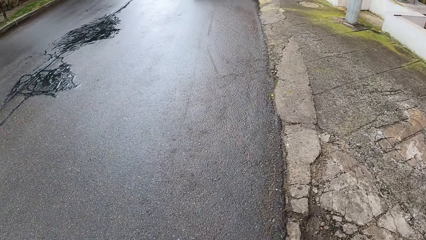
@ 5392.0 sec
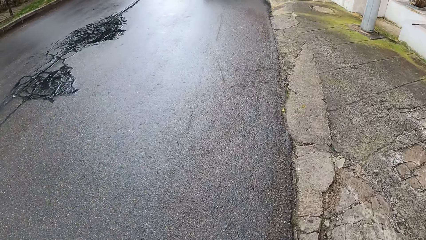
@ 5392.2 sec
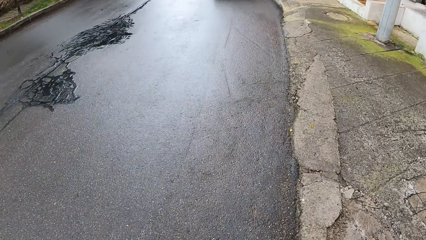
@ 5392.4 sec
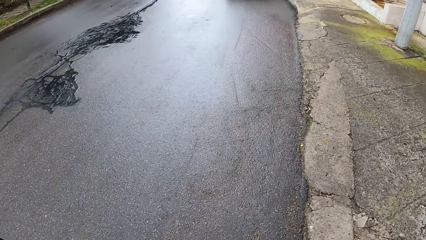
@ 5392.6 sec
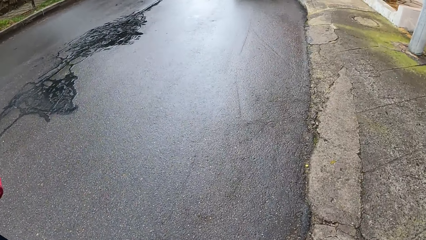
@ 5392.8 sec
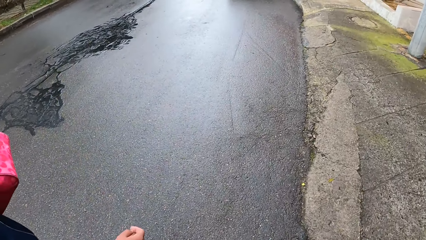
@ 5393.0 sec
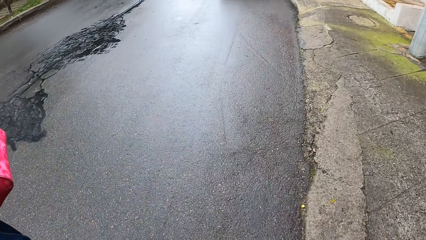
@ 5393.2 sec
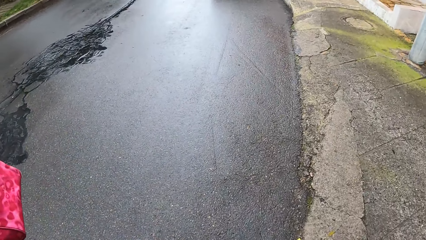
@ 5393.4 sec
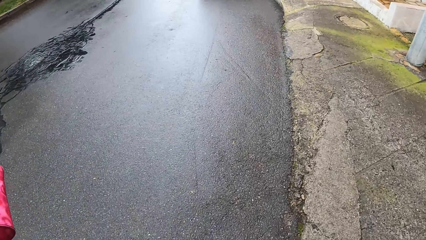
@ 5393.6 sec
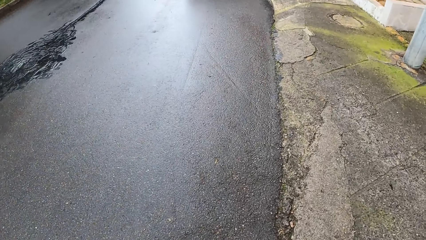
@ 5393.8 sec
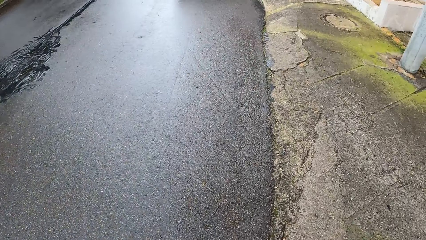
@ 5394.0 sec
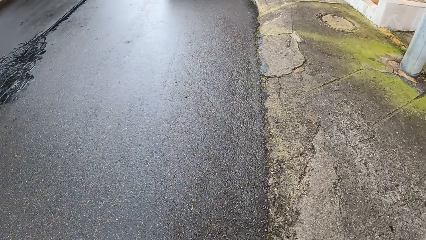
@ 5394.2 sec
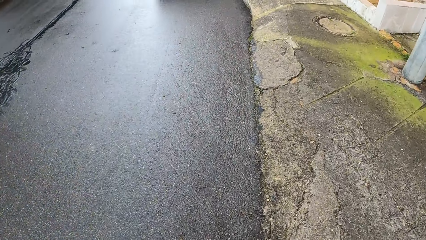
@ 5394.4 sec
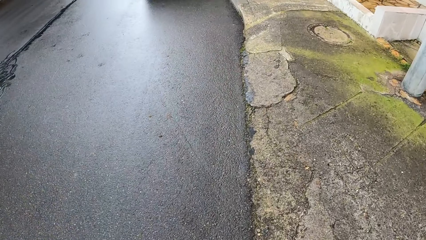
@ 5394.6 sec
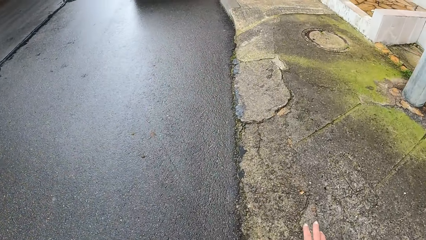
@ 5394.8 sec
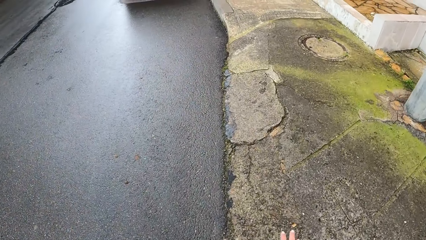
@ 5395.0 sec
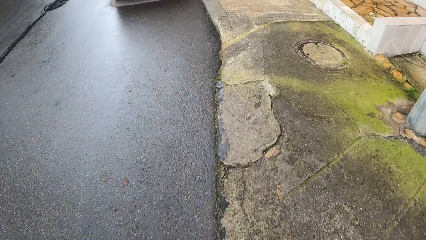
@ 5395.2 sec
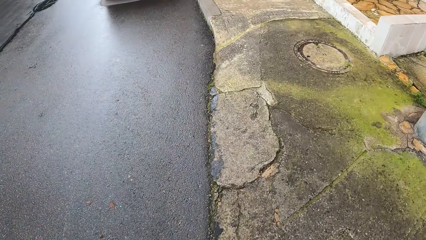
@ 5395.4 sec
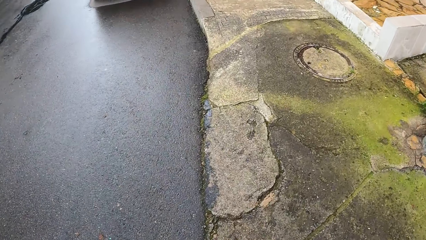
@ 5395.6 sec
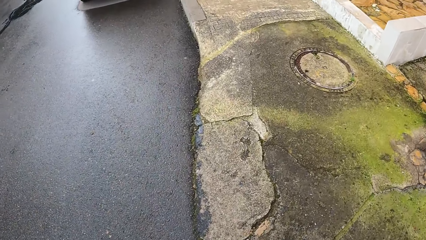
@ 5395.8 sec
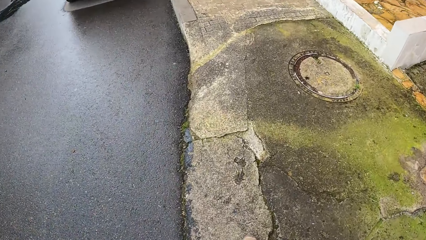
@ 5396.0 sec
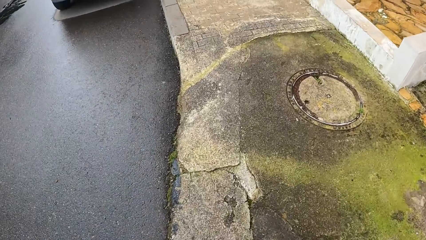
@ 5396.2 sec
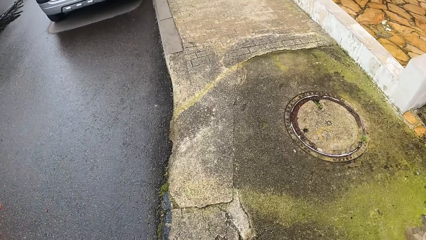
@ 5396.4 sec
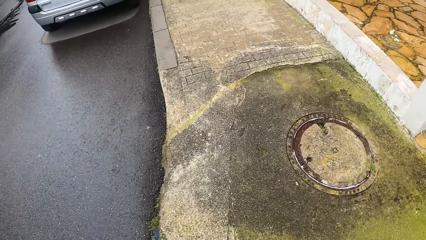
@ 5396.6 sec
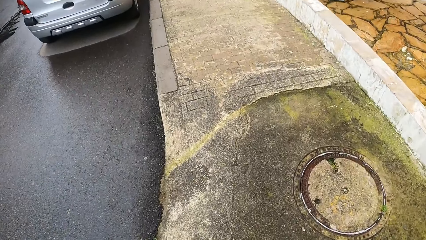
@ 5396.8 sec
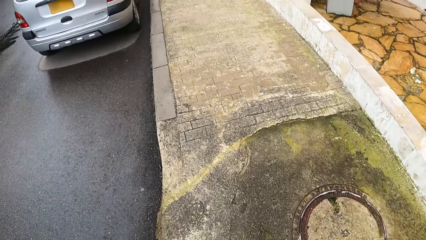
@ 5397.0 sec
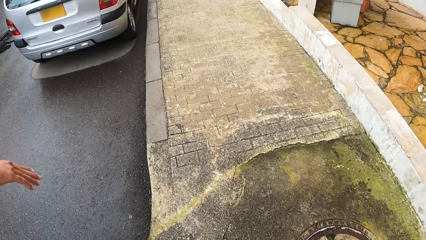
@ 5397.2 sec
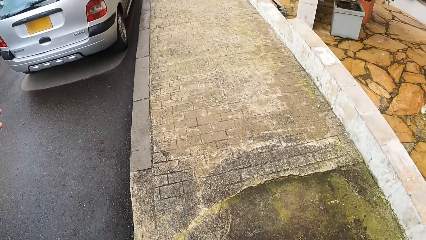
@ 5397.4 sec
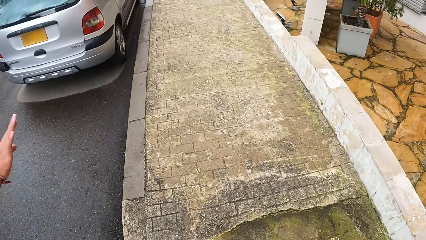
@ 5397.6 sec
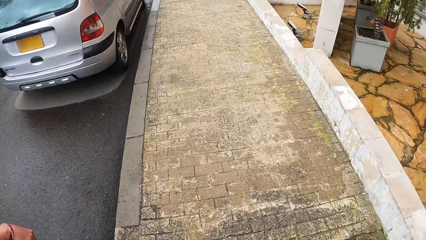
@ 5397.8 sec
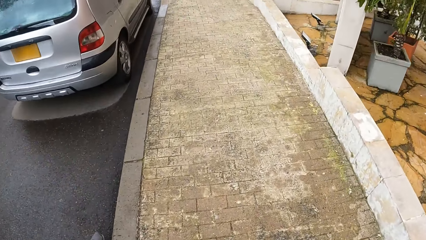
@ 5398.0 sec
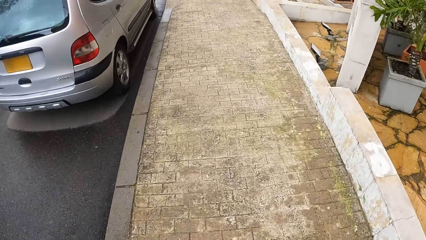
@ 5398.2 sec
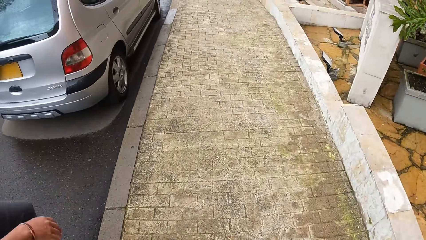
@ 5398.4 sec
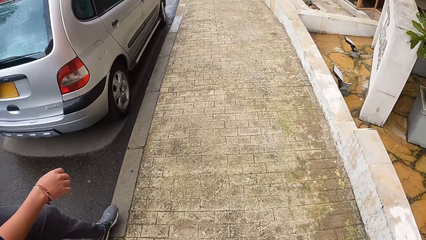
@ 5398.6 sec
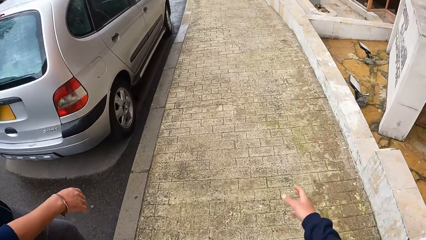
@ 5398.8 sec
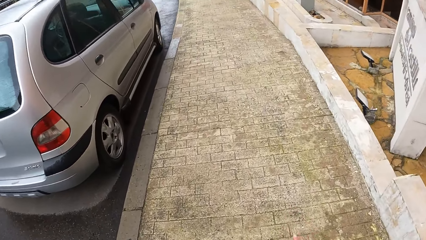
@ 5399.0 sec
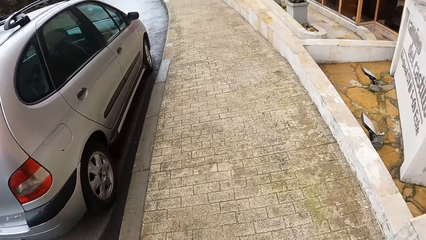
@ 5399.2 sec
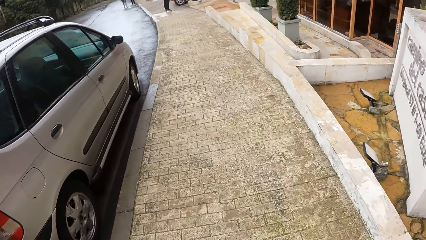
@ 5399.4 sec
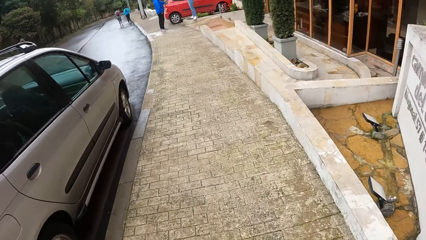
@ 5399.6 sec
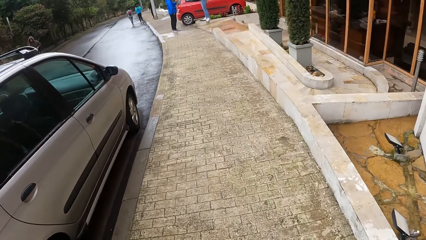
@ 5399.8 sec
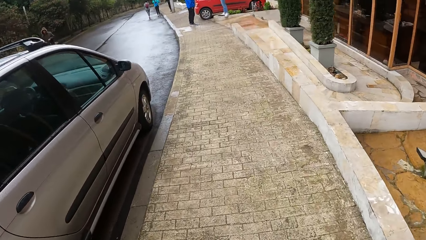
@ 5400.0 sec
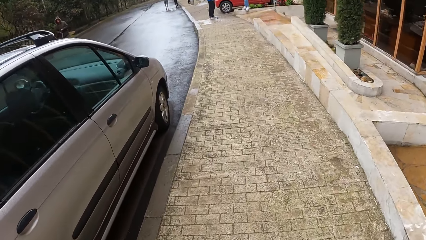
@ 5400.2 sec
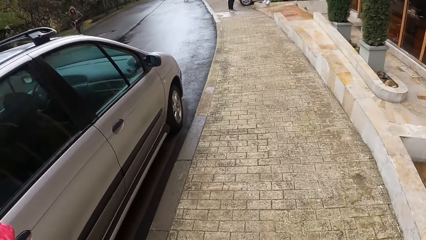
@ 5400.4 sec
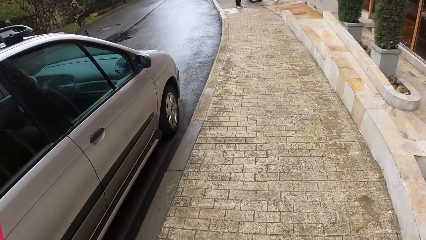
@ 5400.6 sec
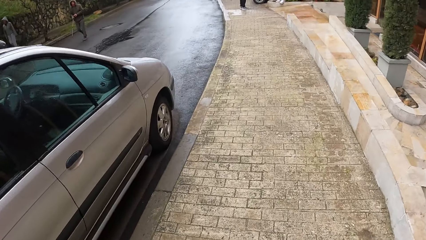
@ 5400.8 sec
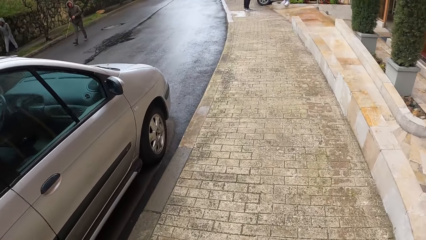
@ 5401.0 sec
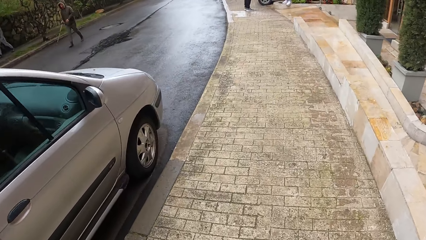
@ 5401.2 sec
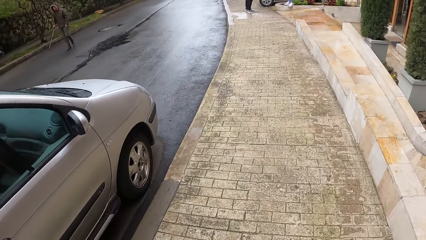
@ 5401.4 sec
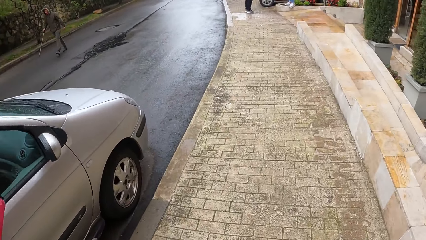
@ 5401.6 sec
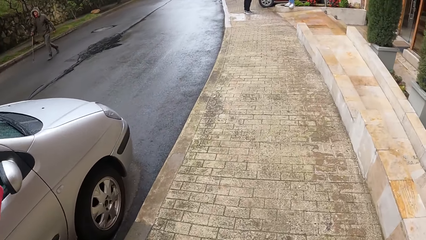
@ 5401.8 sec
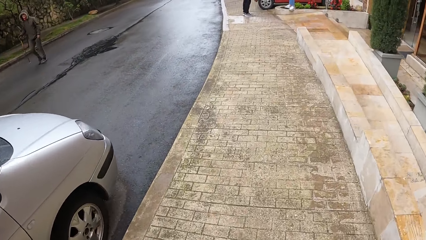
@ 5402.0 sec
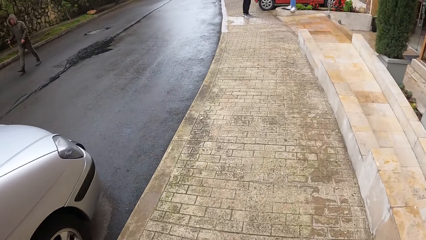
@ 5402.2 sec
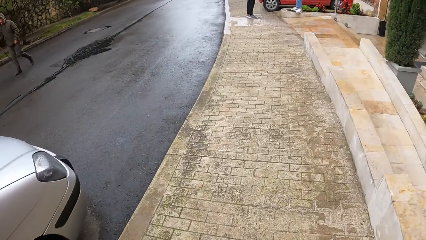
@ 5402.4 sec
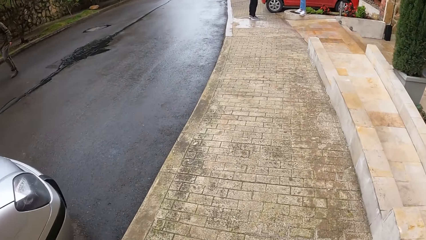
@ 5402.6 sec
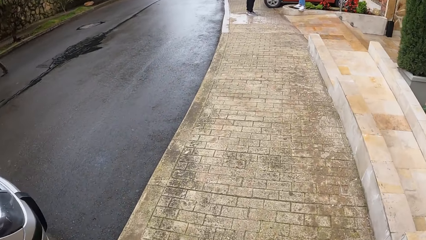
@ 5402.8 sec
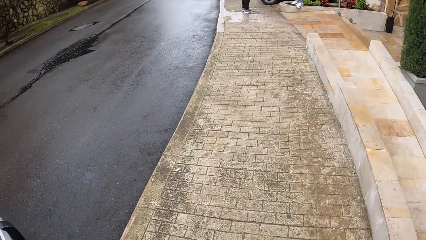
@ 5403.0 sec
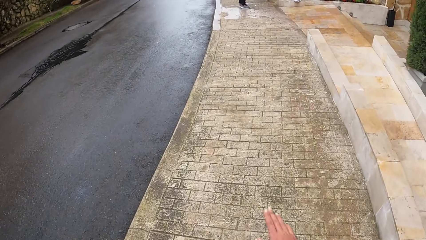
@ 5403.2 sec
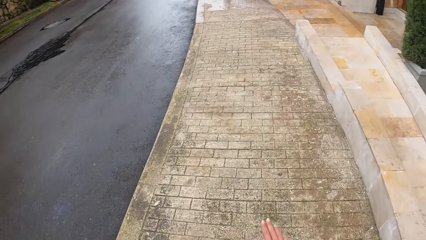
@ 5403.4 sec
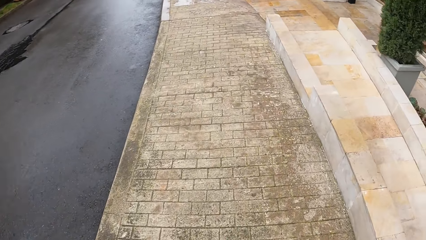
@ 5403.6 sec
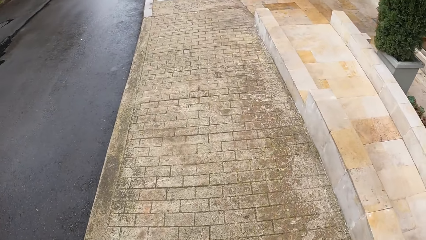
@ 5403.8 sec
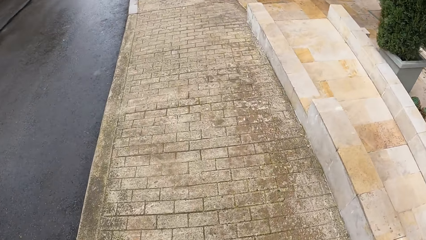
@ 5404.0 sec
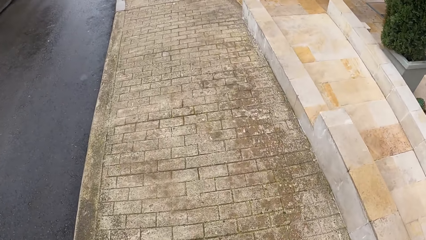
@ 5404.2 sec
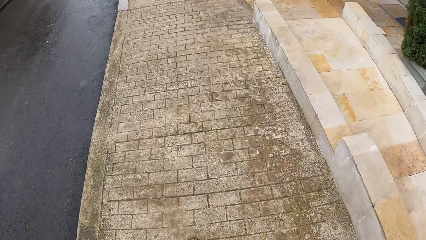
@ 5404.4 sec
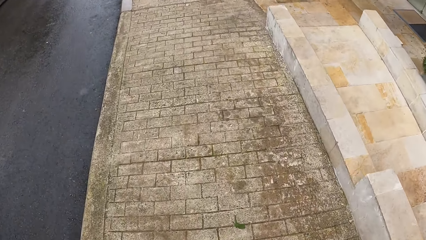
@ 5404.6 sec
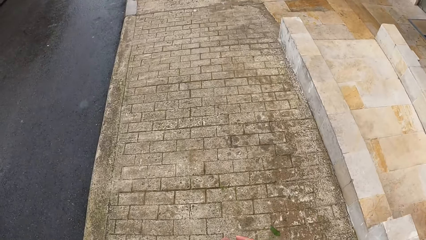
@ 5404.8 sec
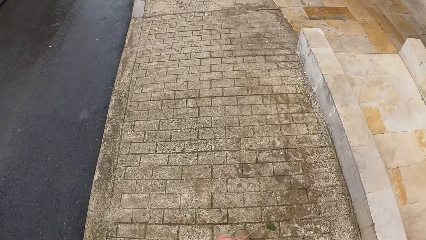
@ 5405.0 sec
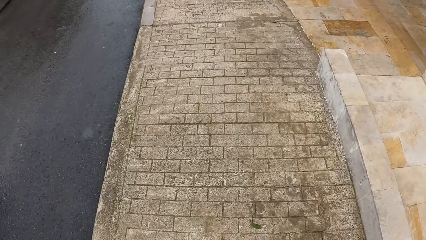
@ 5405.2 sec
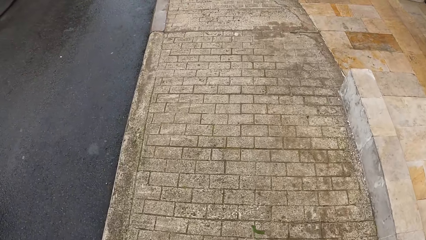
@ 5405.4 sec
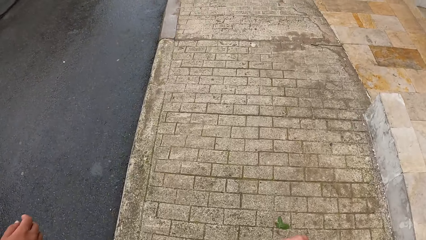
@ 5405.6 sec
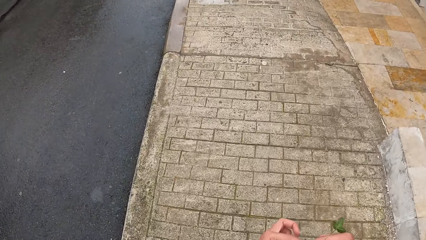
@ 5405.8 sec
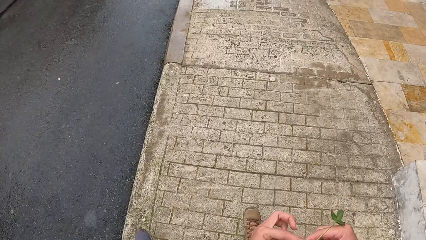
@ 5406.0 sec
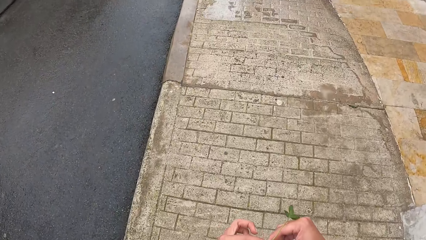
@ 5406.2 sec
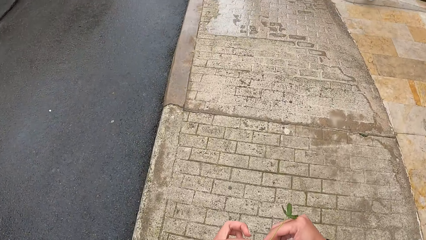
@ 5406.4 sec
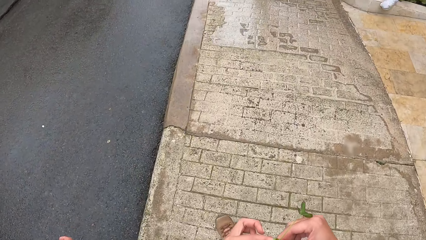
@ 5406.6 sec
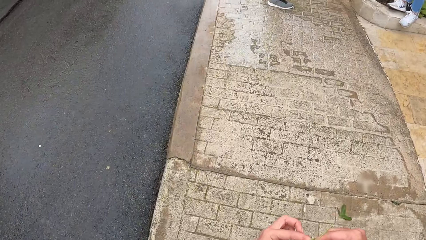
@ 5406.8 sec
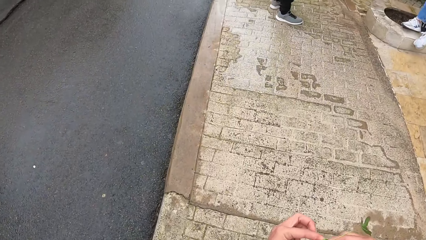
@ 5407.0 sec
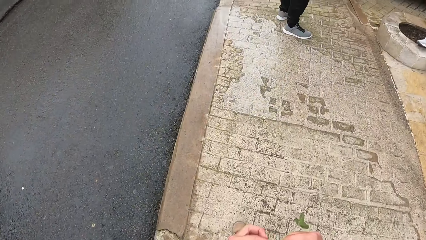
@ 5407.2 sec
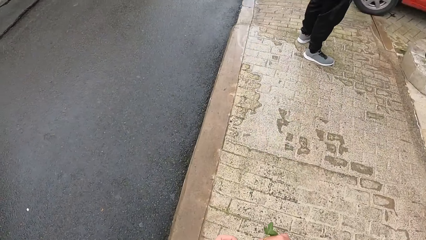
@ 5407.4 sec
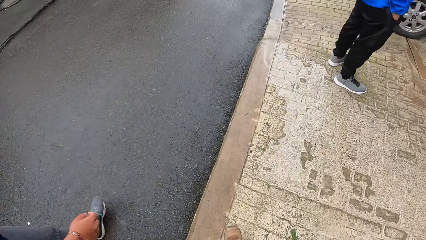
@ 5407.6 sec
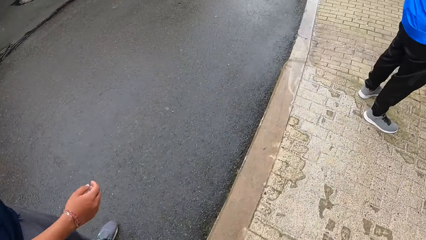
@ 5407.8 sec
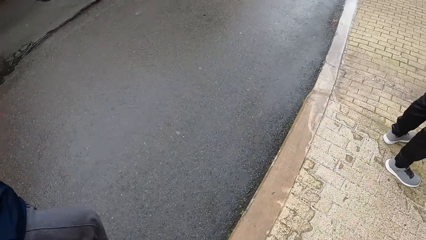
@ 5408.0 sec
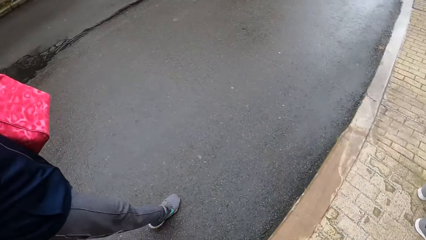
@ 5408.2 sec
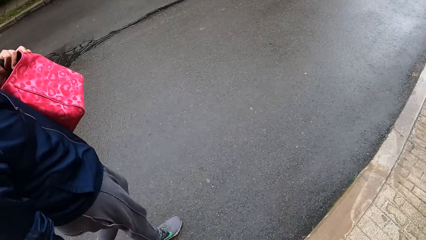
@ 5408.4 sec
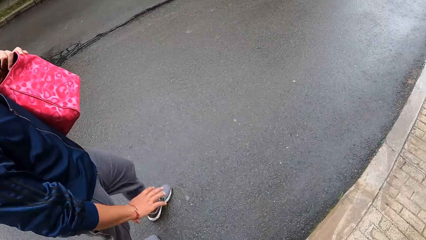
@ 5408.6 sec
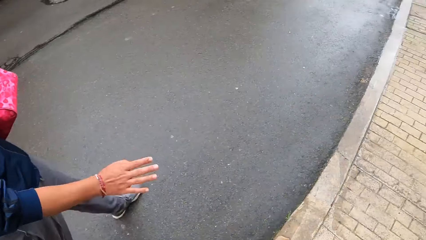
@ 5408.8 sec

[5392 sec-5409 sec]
A lady walks on the road. The camera wearer walks on a sidewalk. The lady walks on the sidewalk. A man walks past the camera wearer. The camera wearer walks on the sidewalk.
